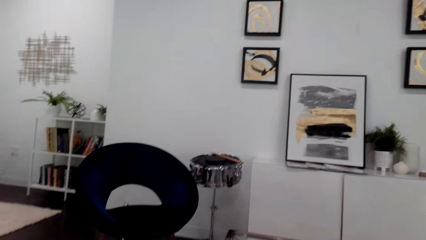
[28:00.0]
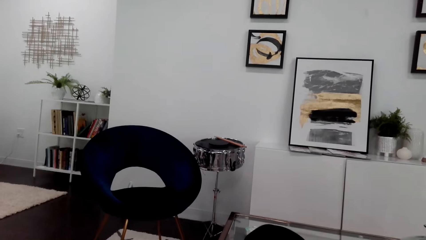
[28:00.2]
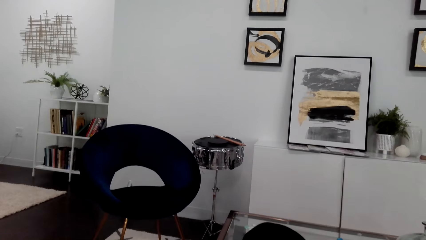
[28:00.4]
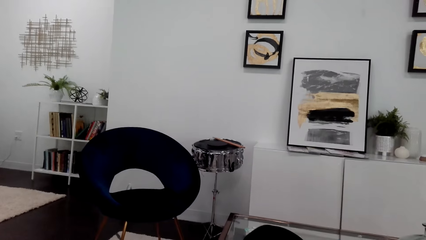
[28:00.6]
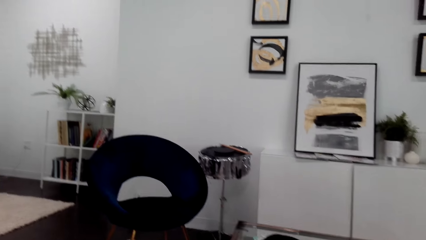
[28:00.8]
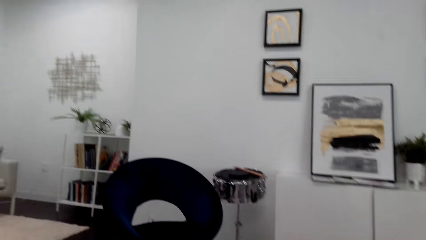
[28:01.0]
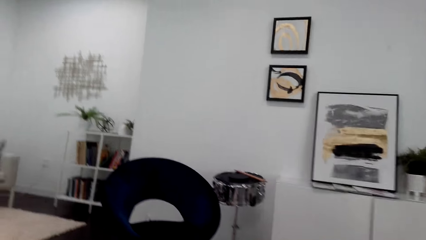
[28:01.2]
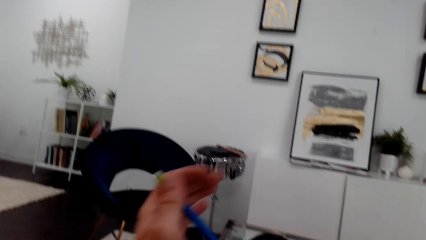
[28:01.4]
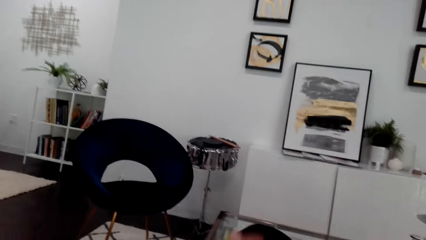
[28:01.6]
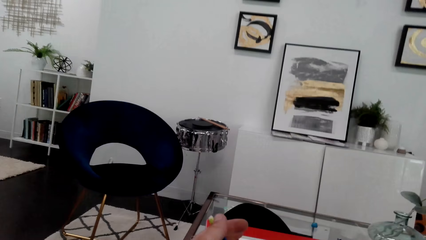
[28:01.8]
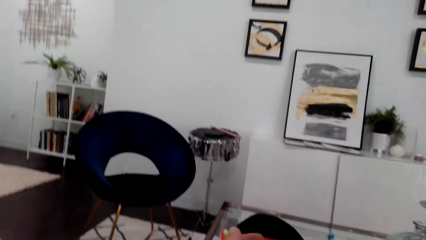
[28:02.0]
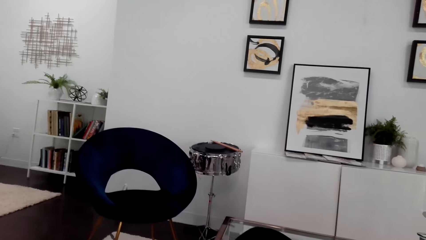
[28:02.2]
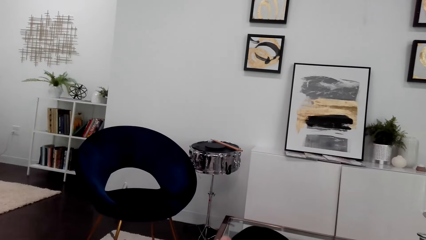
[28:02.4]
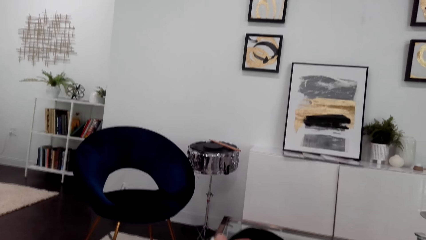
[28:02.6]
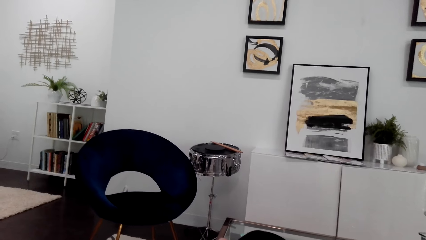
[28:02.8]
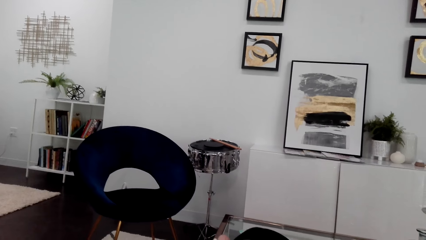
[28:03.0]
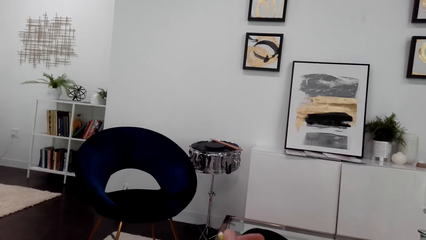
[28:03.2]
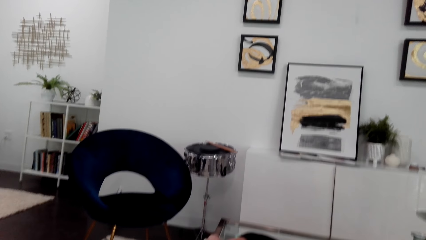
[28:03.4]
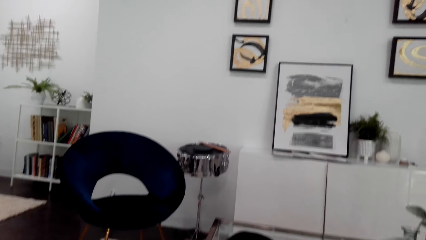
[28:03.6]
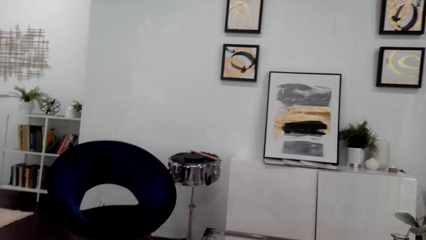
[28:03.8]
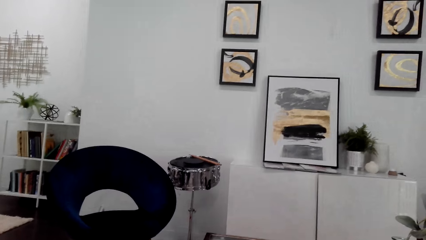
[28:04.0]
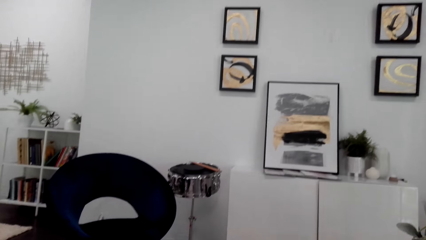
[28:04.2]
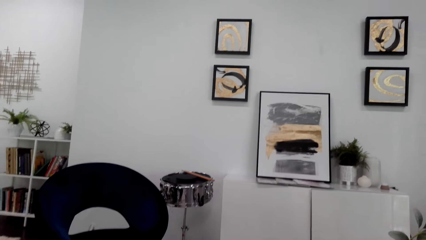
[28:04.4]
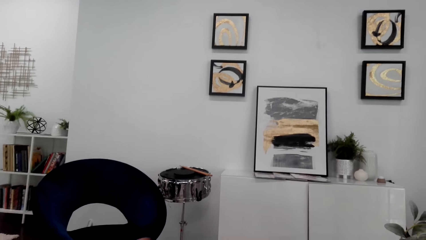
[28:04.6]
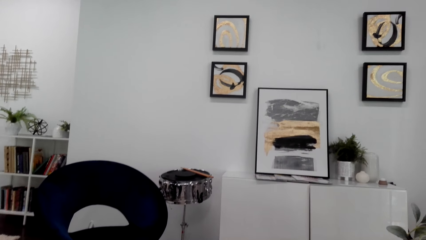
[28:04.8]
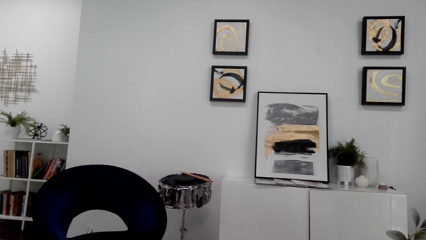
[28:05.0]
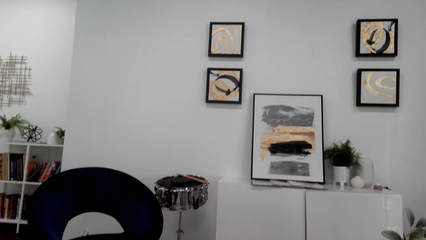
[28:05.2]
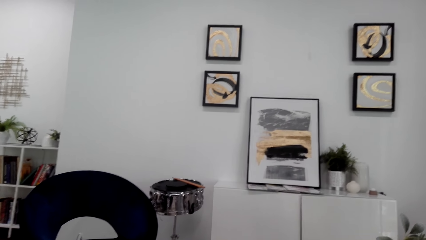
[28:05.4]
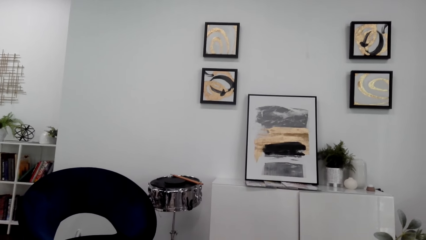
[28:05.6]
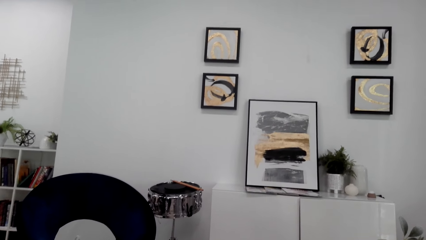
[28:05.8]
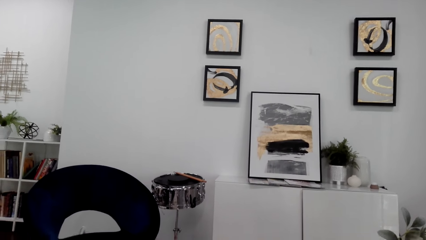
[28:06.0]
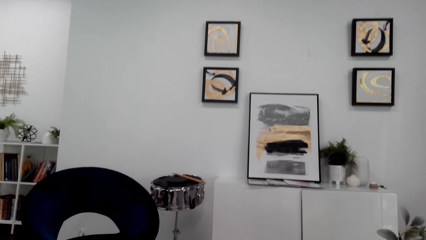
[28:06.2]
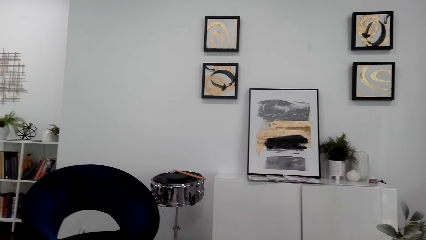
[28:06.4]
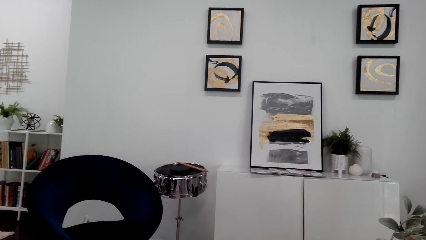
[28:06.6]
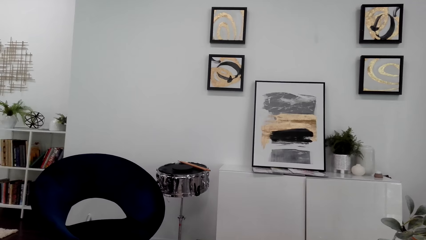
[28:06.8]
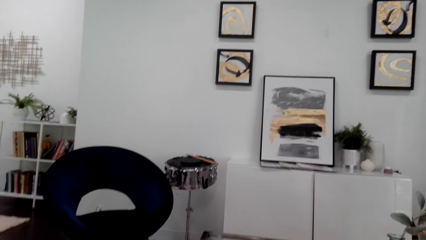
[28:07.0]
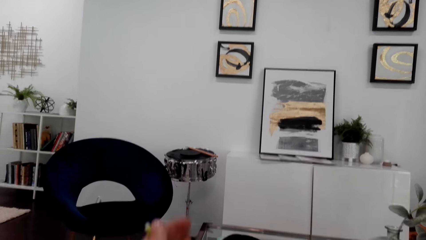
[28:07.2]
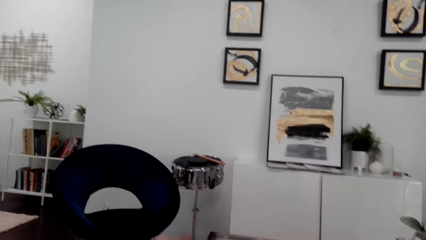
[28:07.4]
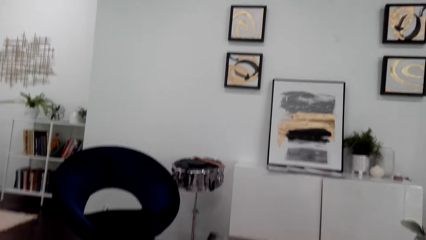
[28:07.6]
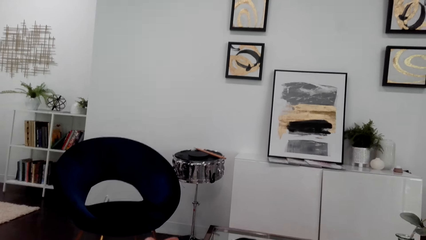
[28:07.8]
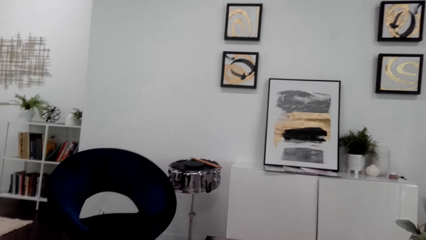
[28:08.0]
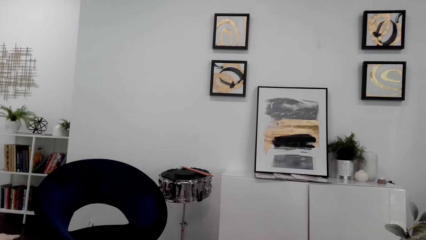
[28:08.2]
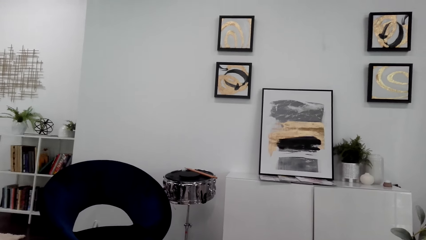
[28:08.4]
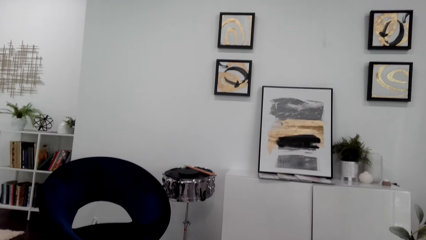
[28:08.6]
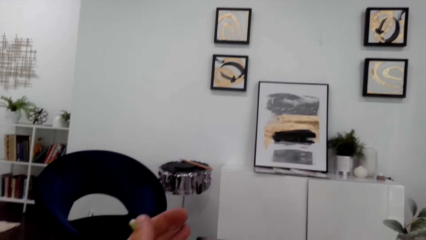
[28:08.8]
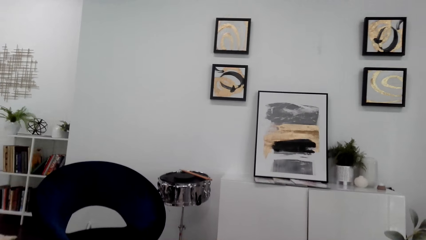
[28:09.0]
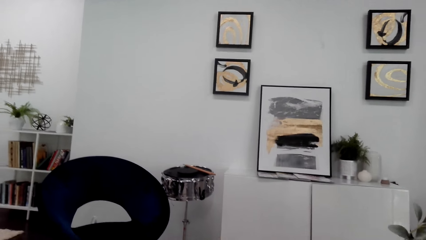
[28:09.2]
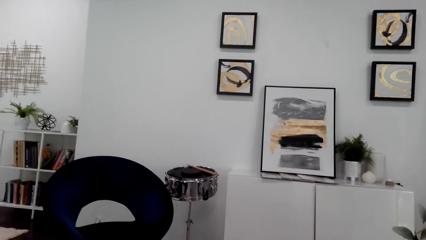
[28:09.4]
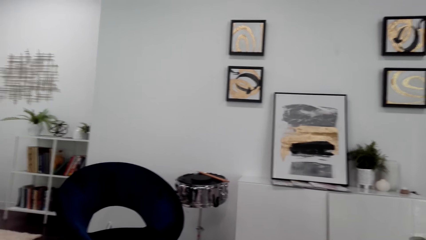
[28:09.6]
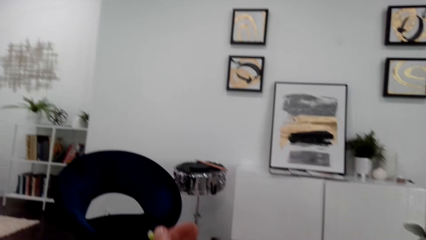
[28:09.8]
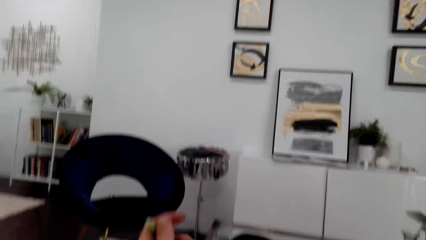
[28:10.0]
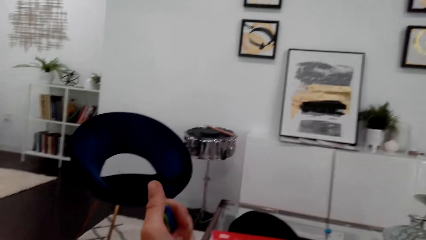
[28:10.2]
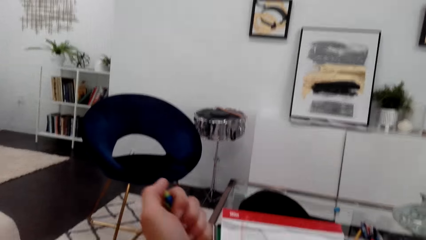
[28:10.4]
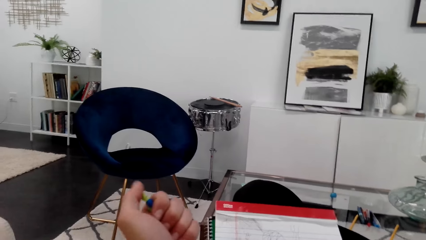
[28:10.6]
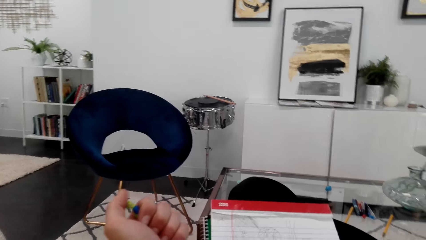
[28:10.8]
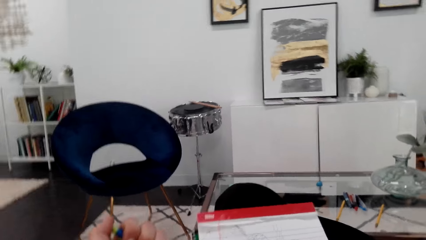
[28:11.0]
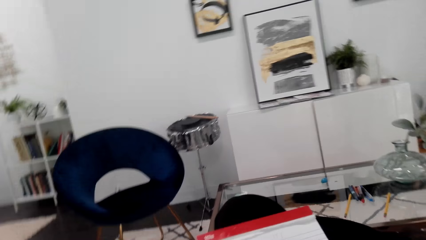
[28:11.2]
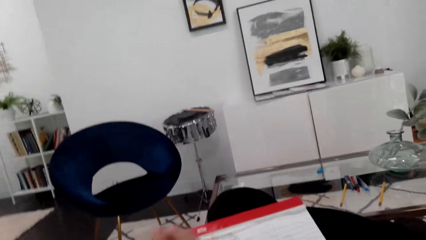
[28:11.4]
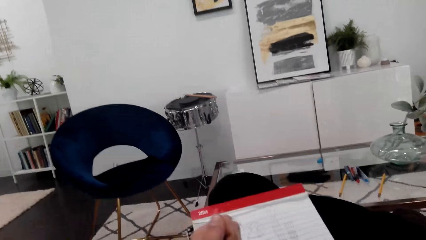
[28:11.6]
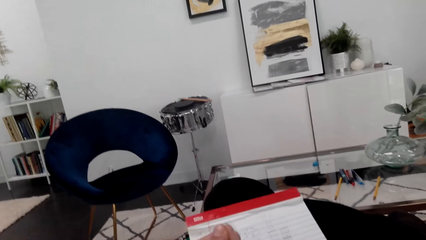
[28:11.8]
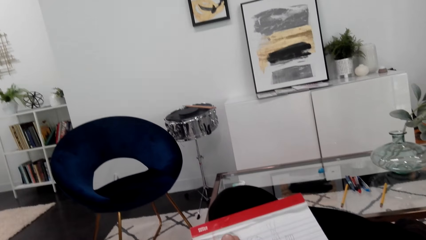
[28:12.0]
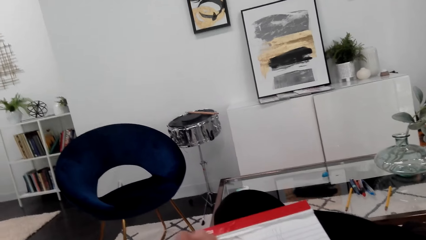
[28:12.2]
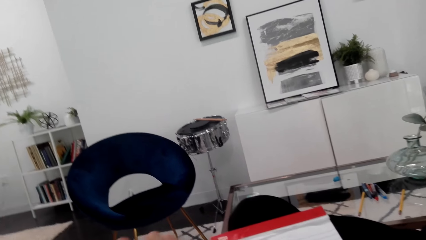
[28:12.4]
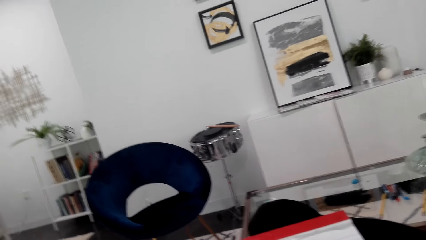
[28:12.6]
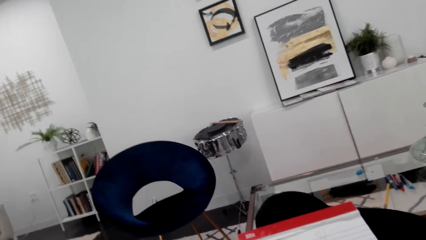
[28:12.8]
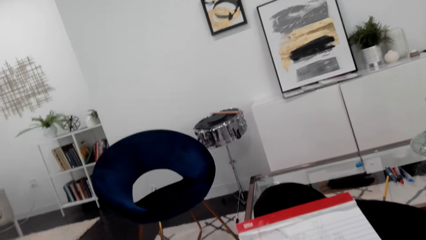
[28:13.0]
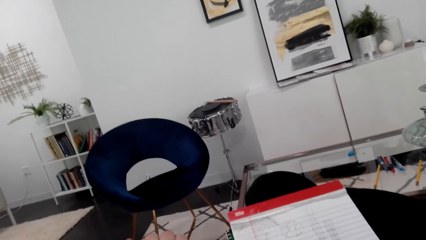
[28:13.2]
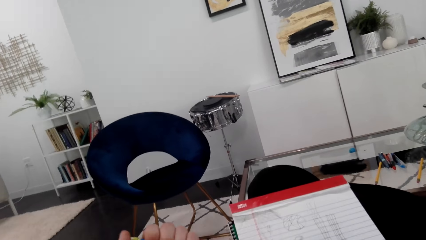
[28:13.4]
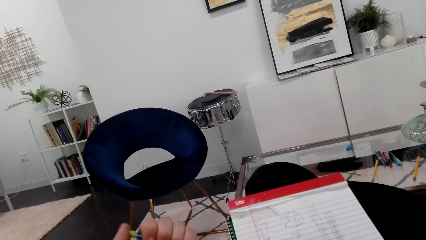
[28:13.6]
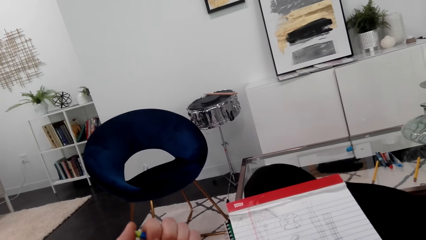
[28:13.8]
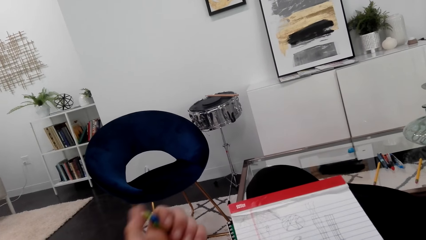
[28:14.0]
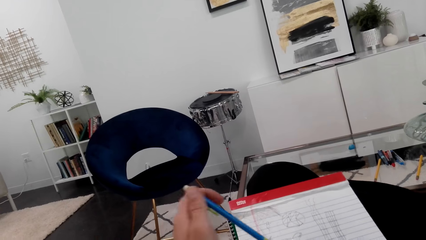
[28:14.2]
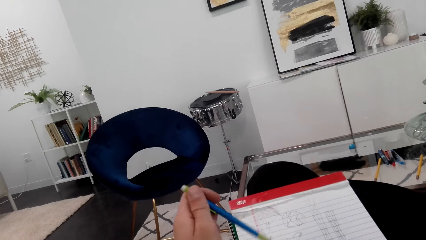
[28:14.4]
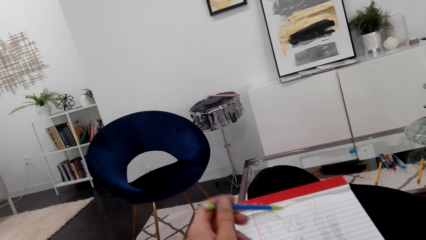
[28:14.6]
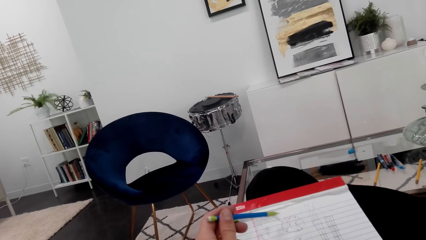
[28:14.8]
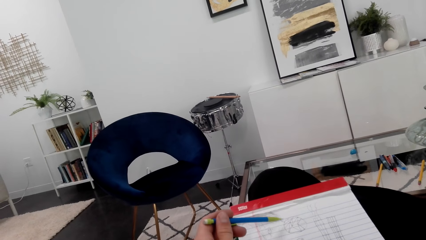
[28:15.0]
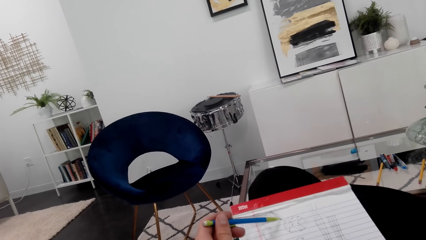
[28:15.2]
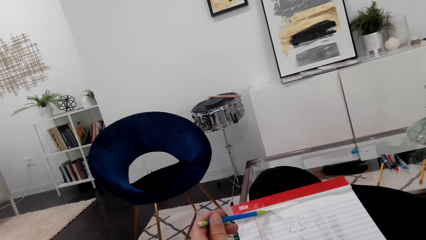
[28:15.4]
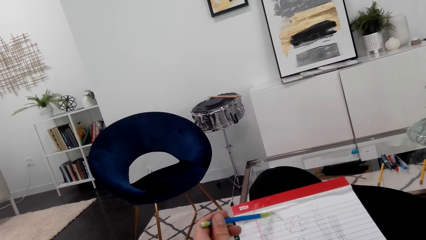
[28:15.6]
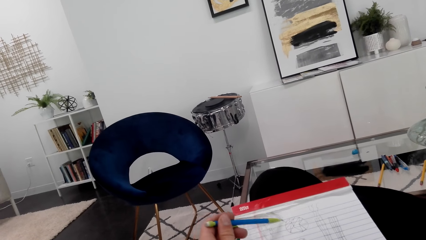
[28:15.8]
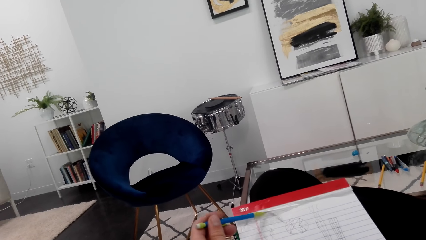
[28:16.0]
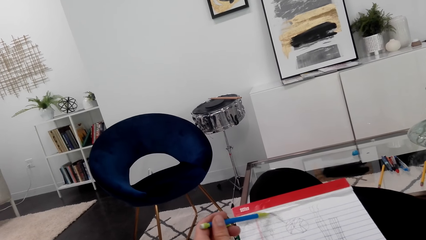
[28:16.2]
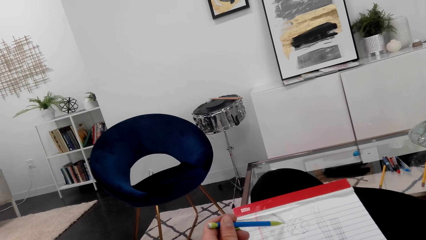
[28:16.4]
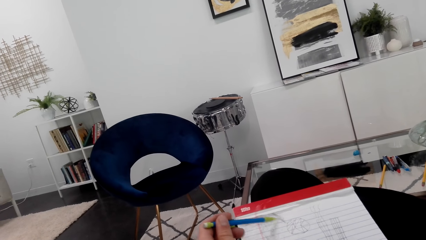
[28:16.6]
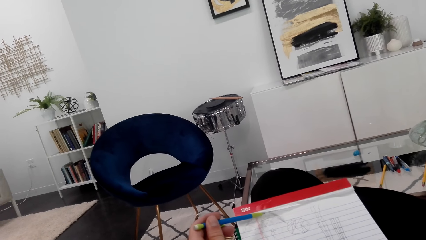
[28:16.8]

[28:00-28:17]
The camera wearer moves the hand. They press the top of the pencil.
